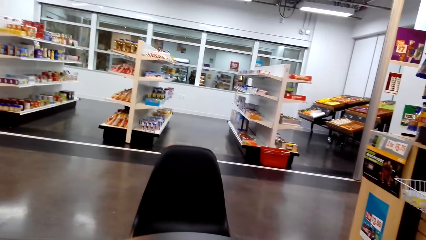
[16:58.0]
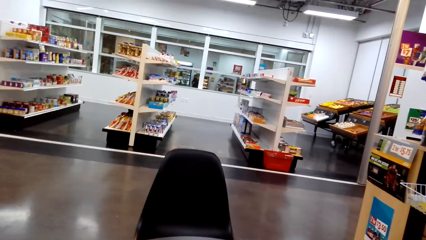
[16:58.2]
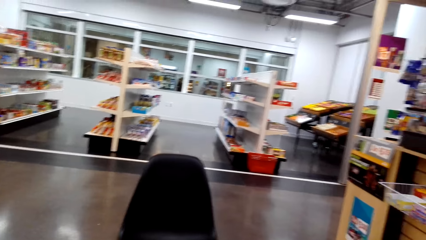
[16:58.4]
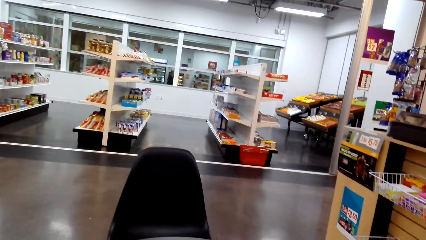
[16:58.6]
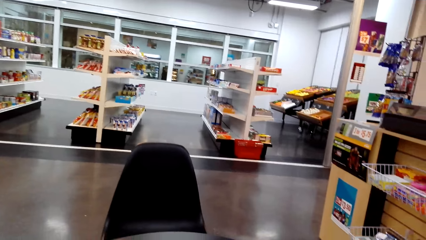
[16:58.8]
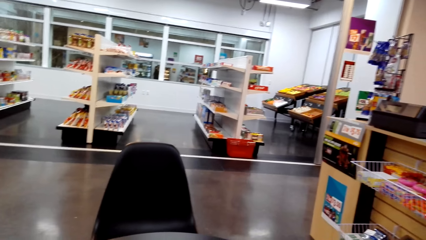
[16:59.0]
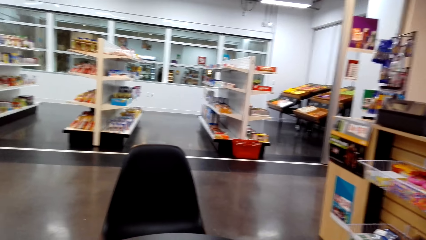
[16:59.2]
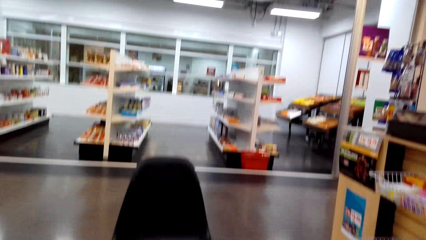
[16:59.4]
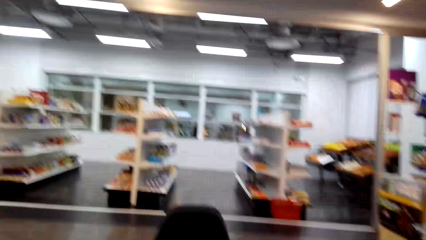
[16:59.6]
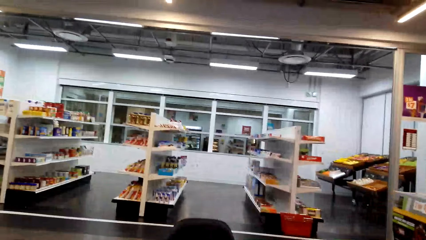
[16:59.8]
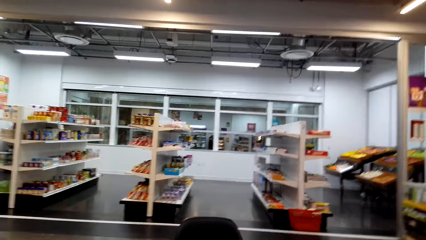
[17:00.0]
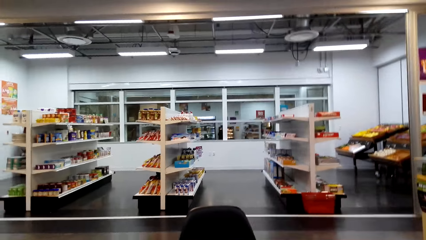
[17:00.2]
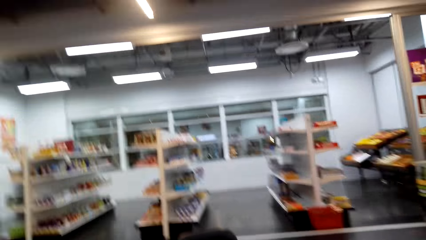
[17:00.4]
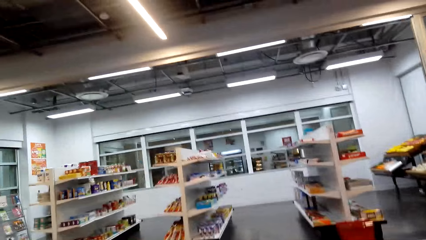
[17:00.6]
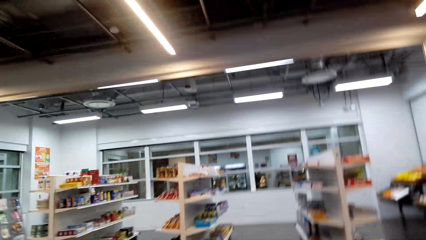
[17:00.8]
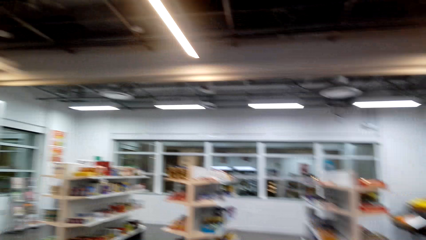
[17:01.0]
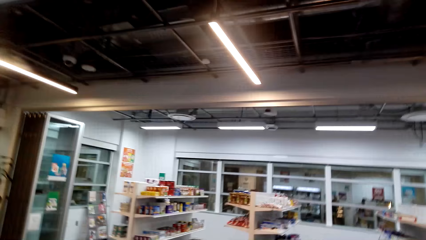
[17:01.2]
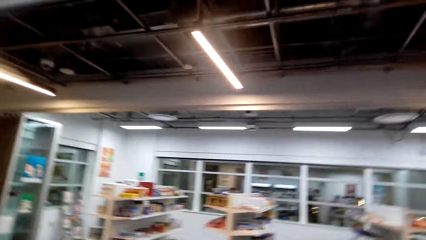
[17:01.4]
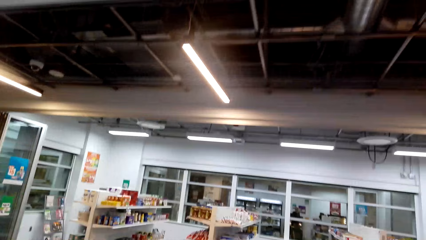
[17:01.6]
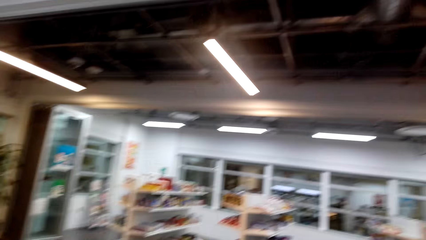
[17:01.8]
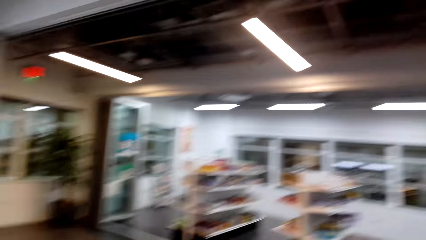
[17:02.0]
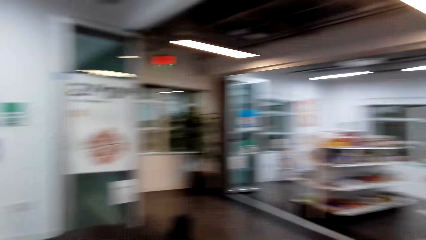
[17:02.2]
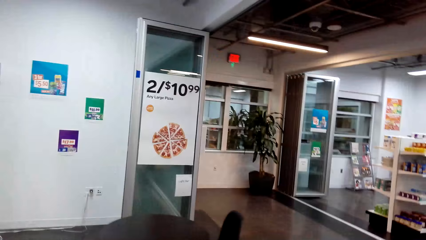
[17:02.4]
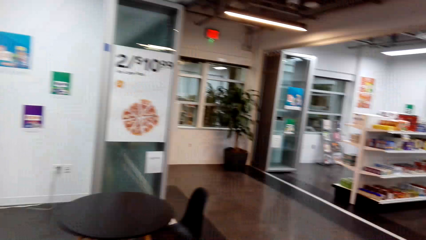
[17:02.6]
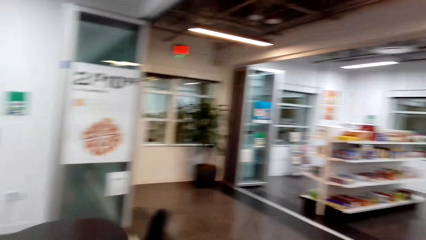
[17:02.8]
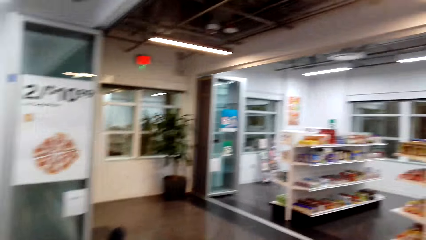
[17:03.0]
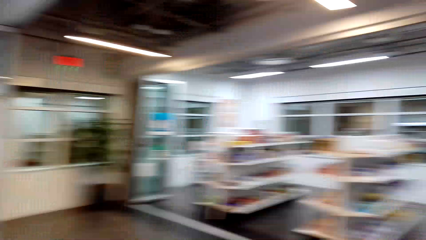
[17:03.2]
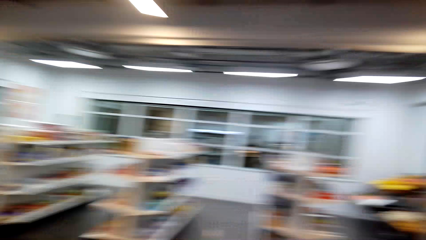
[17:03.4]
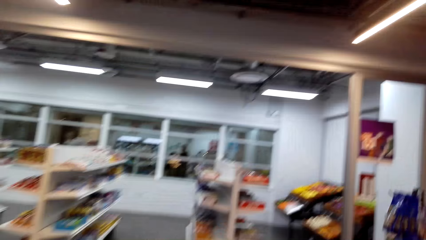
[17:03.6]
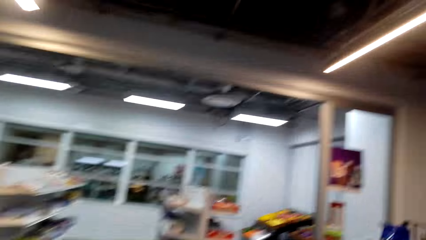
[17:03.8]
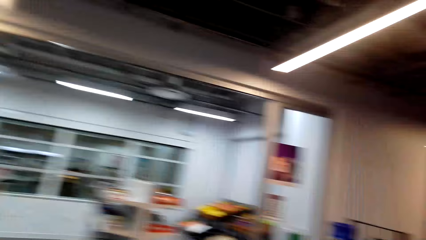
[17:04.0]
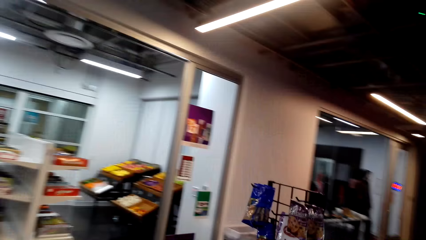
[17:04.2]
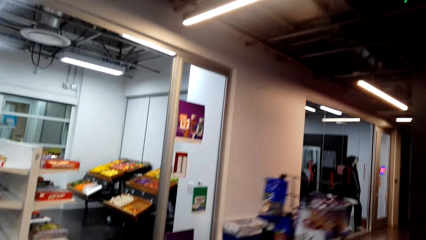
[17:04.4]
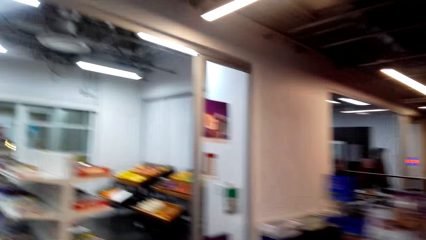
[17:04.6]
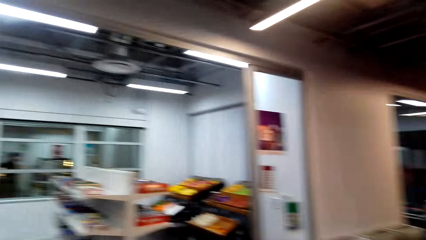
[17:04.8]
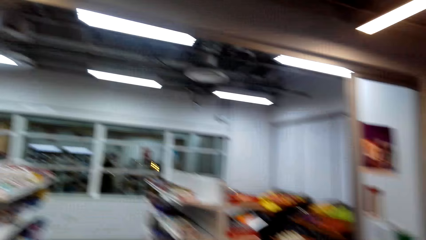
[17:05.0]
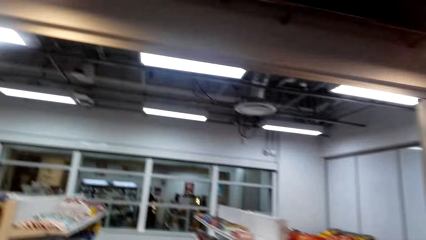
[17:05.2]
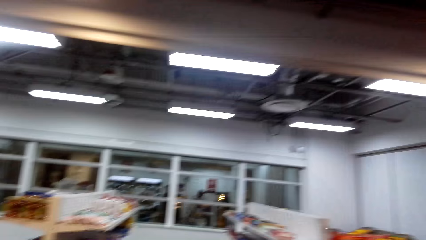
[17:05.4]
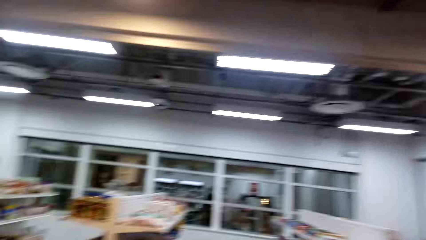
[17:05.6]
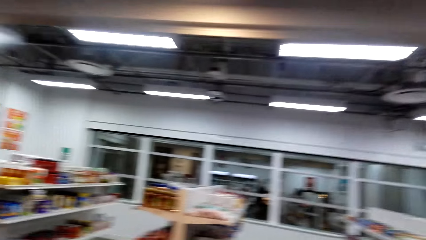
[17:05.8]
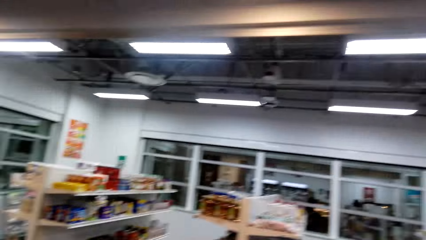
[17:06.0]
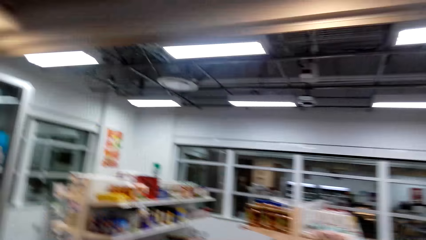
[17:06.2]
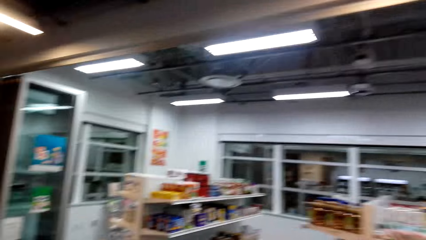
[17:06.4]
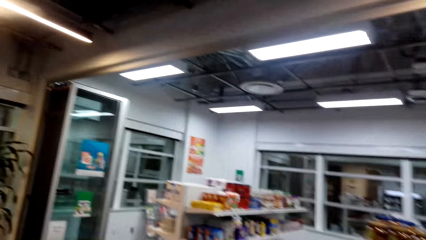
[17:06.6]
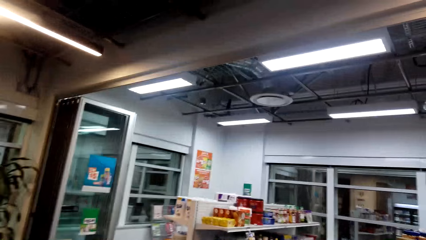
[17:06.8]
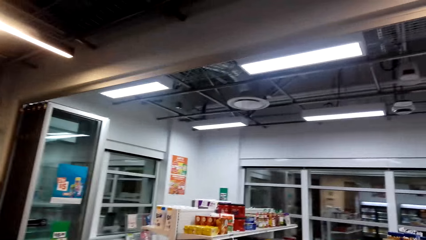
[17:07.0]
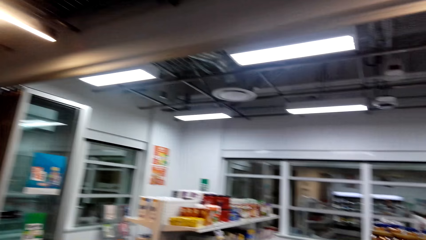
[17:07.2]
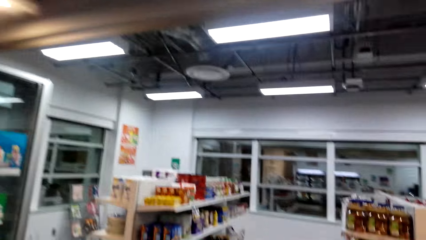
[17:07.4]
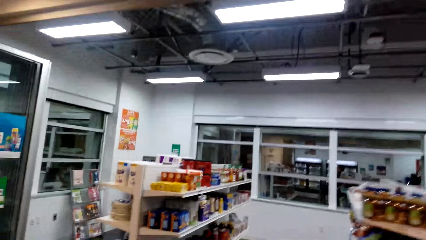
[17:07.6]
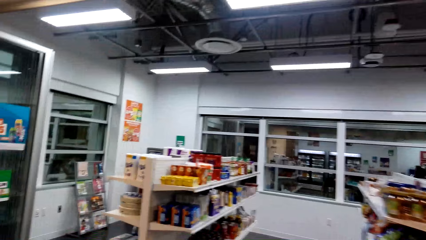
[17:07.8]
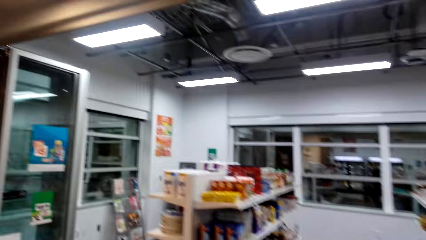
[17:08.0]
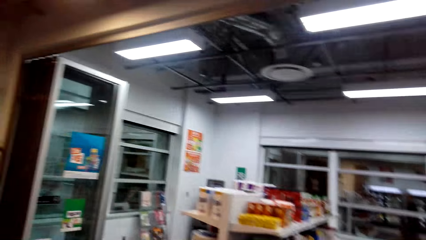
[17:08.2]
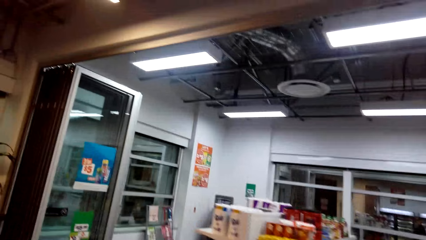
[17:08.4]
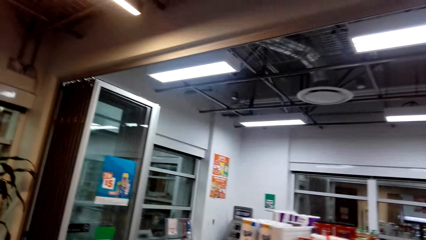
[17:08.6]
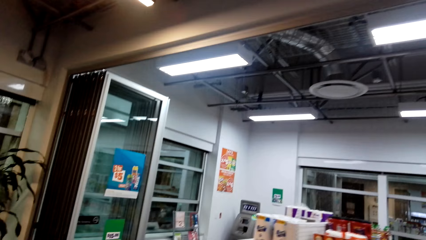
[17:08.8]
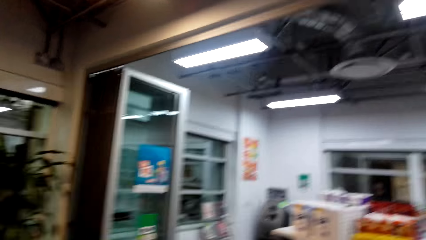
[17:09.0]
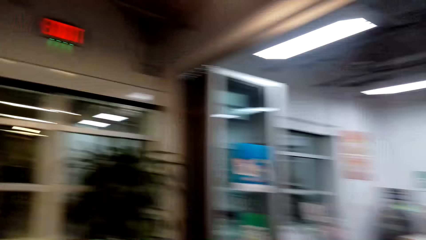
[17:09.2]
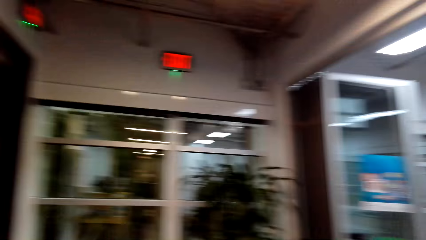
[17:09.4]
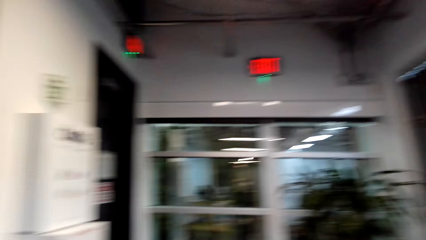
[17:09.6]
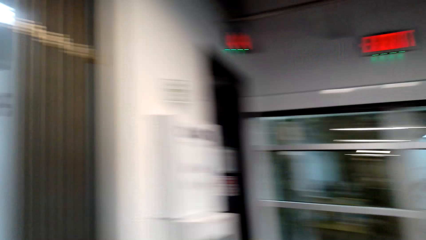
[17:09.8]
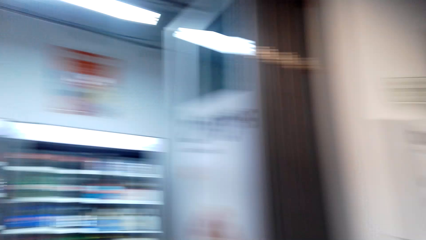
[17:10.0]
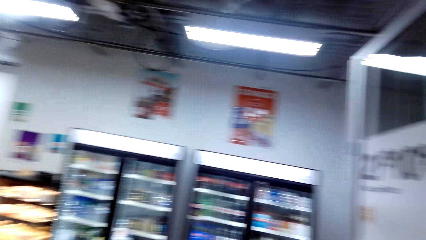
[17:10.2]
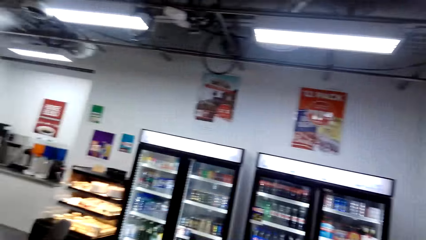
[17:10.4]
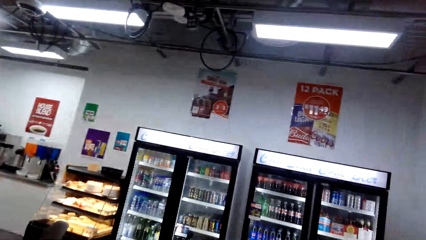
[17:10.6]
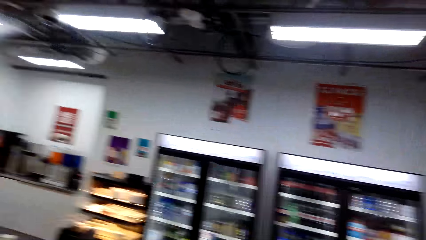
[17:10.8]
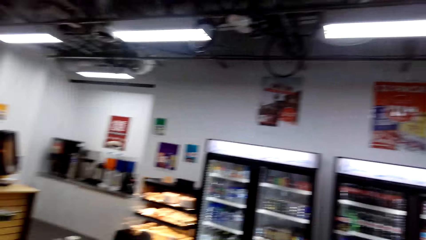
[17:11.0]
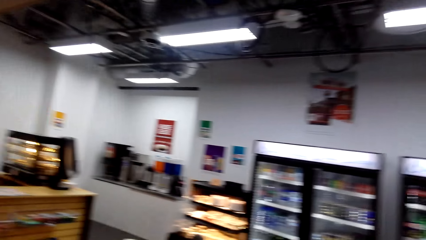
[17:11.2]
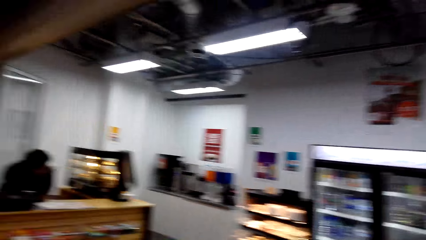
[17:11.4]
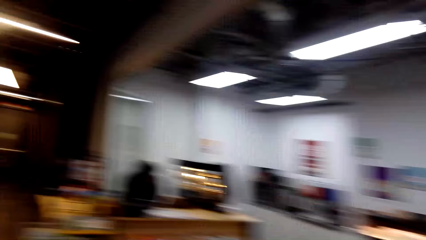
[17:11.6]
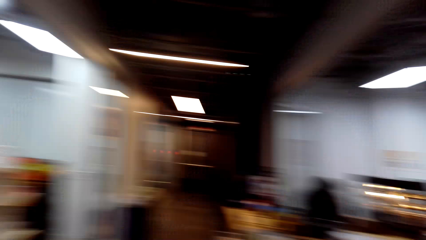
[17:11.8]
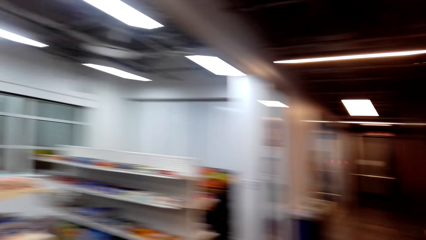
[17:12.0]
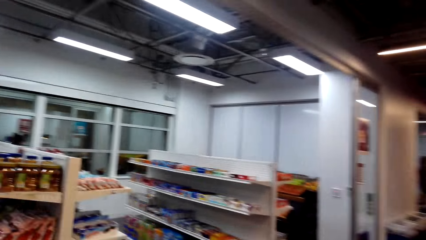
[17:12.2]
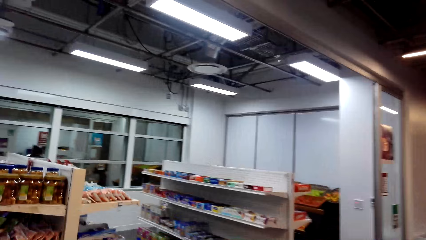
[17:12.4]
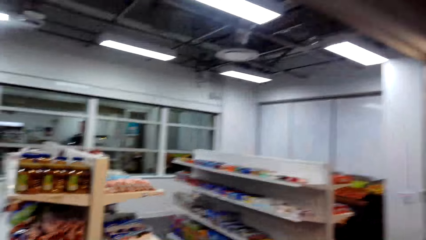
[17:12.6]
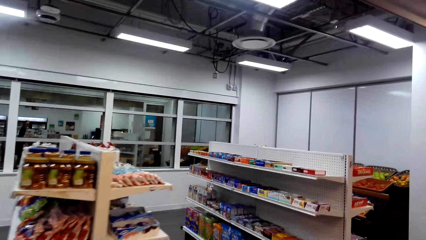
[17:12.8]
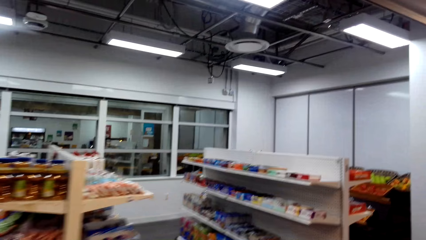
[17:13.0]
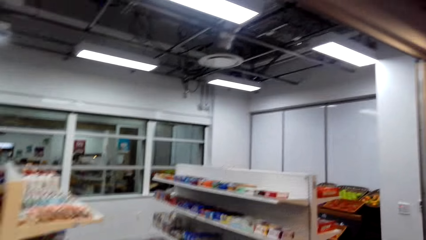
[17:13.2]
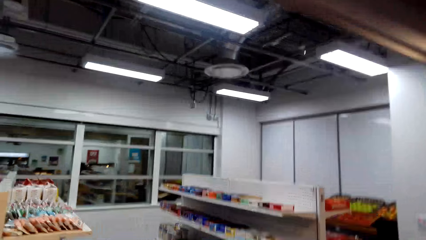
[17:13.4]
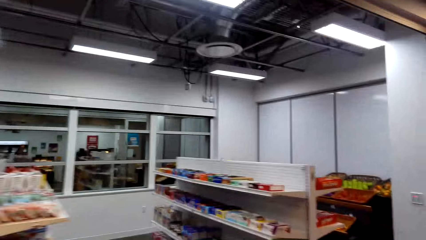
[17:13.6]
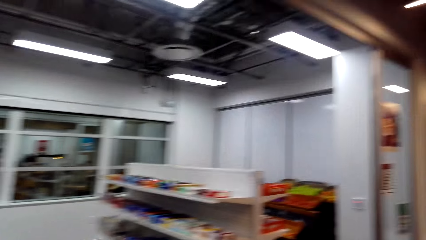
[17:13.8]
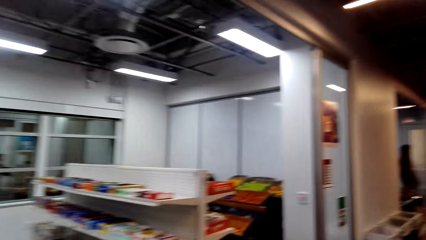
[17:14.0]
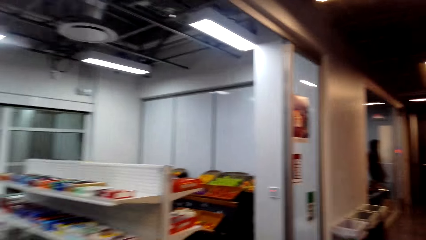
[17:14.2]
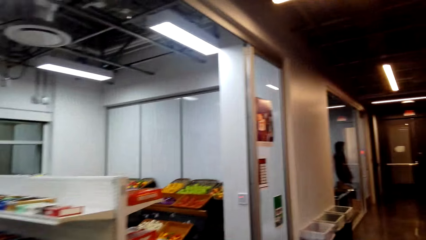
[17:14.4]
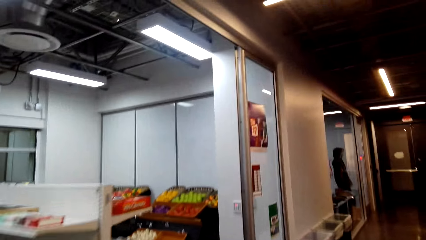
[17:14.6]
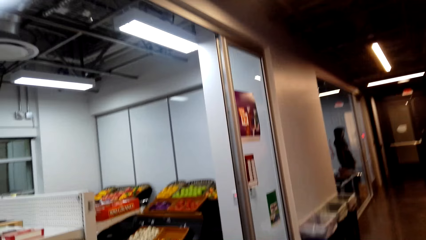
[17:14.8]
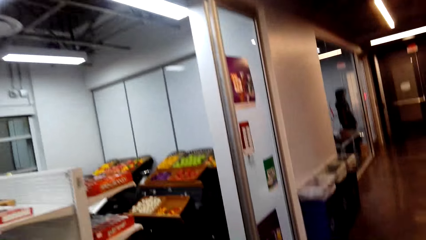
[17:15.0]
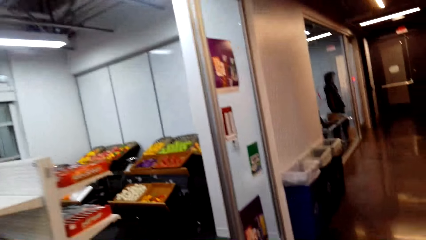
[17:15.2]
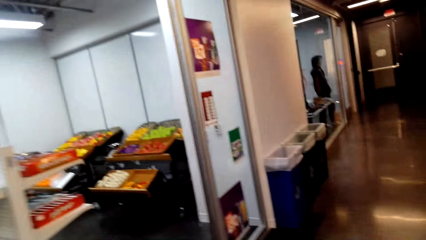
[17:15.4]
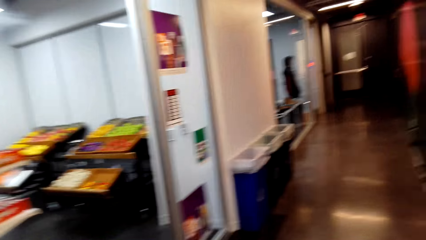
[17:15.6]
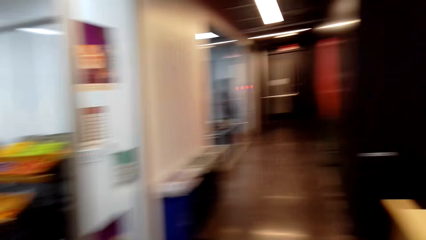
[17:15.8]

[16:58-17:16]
The camera wearer walks.
